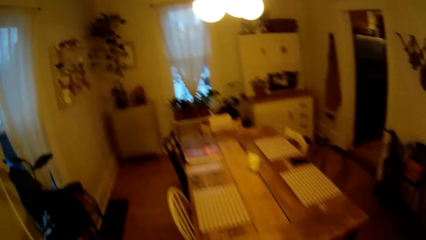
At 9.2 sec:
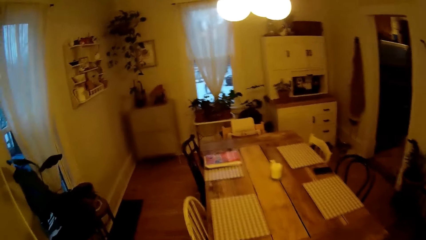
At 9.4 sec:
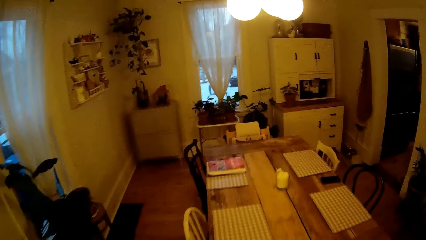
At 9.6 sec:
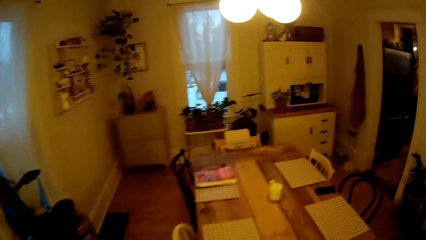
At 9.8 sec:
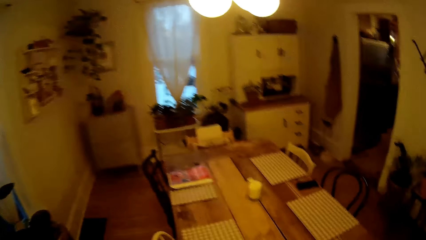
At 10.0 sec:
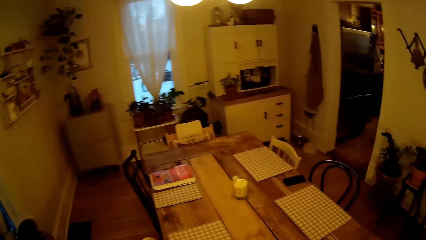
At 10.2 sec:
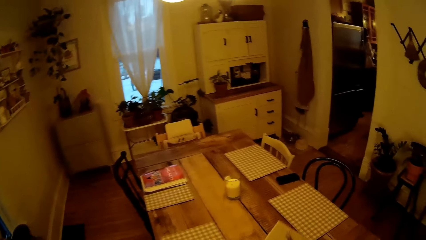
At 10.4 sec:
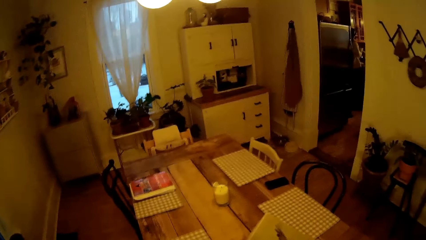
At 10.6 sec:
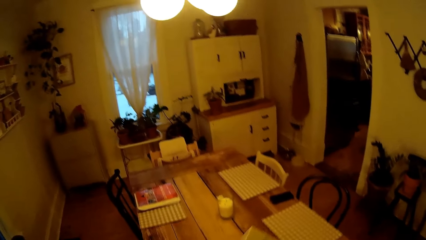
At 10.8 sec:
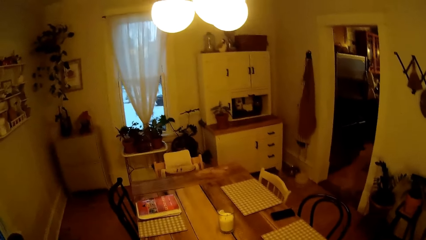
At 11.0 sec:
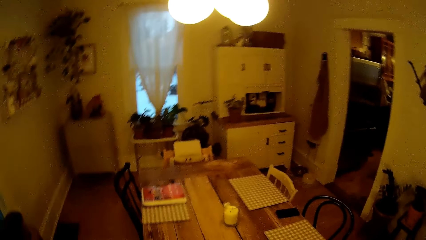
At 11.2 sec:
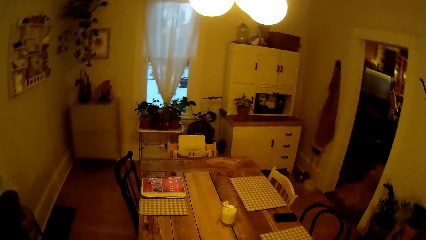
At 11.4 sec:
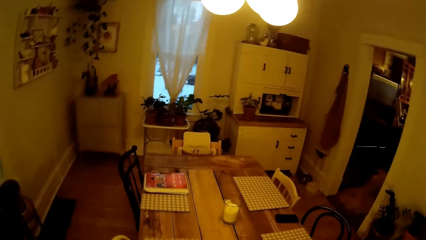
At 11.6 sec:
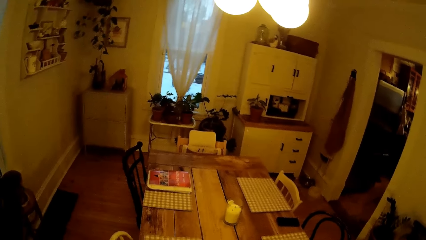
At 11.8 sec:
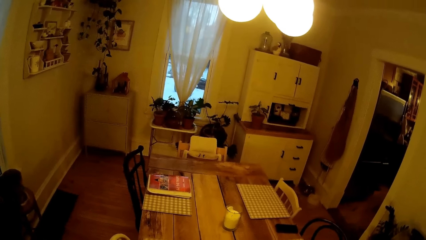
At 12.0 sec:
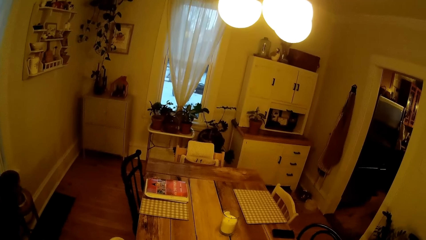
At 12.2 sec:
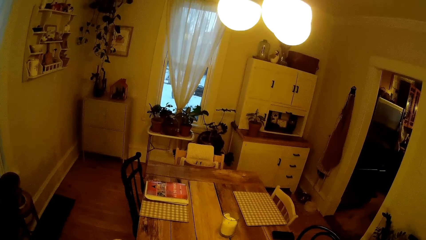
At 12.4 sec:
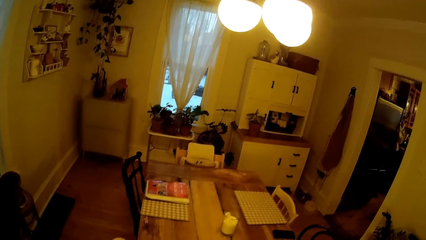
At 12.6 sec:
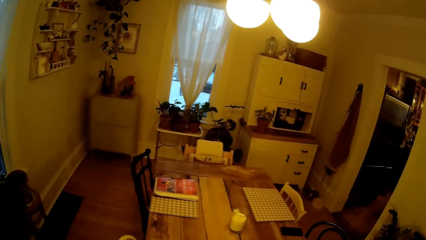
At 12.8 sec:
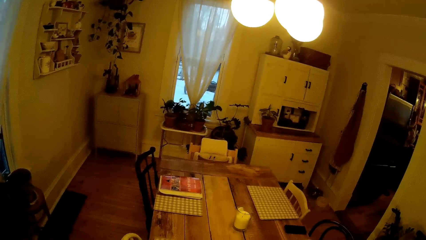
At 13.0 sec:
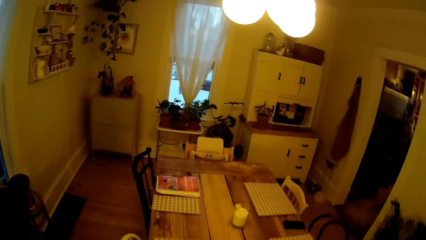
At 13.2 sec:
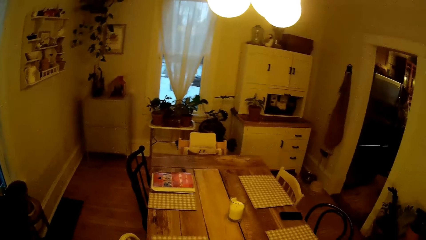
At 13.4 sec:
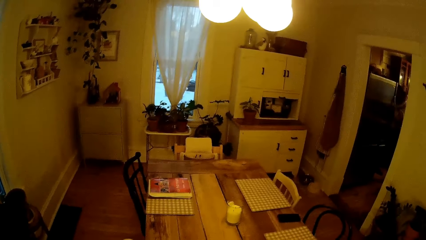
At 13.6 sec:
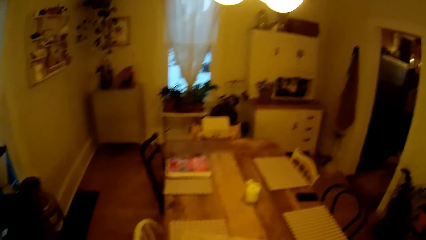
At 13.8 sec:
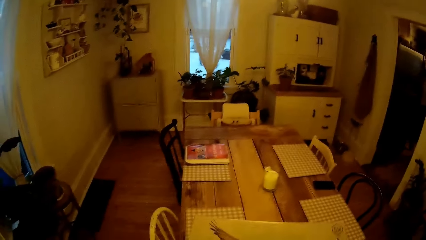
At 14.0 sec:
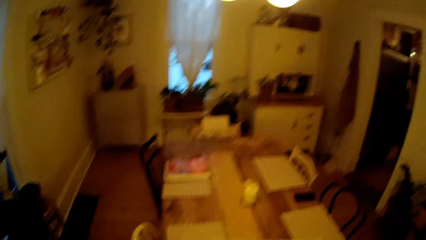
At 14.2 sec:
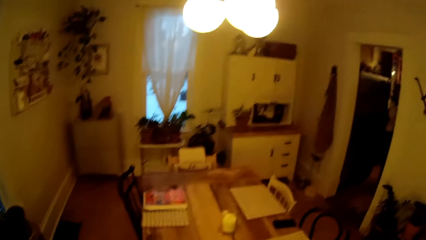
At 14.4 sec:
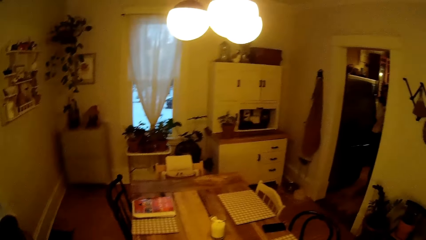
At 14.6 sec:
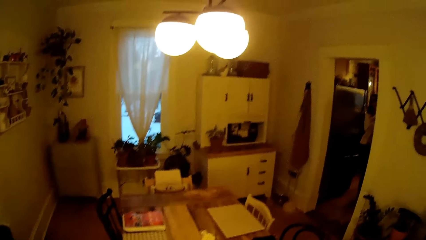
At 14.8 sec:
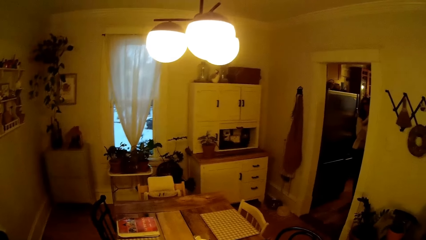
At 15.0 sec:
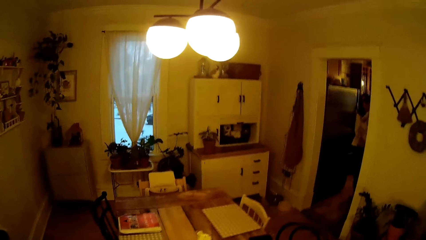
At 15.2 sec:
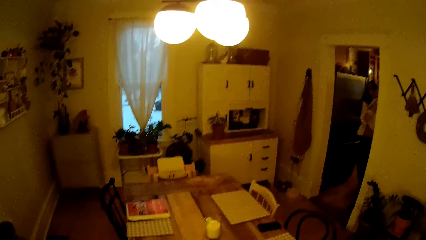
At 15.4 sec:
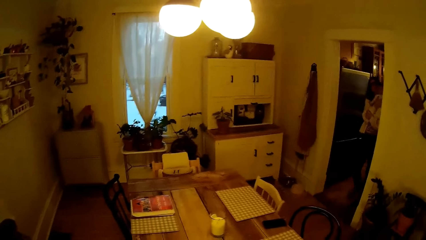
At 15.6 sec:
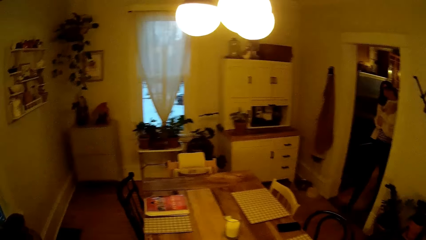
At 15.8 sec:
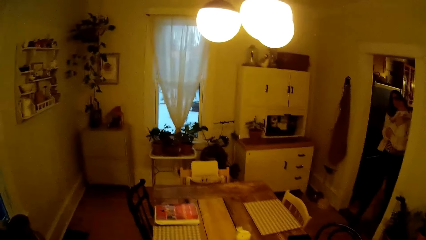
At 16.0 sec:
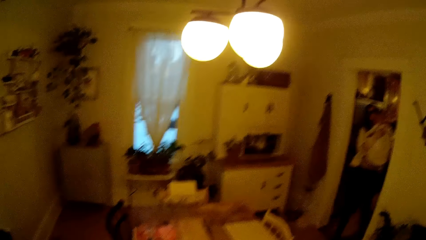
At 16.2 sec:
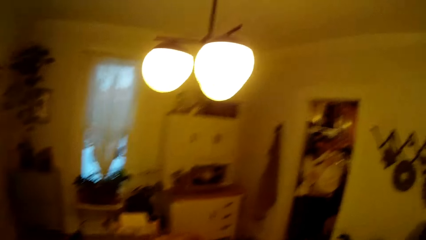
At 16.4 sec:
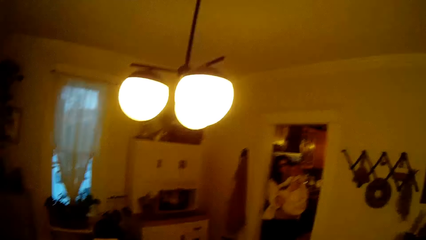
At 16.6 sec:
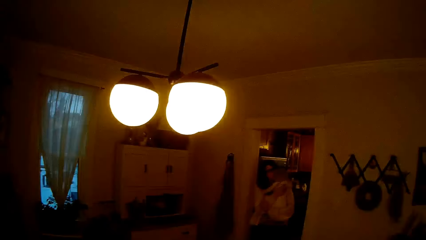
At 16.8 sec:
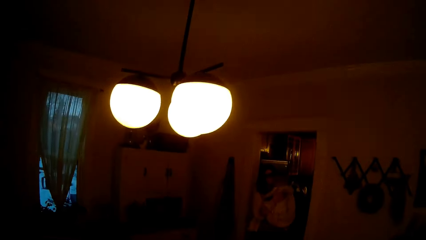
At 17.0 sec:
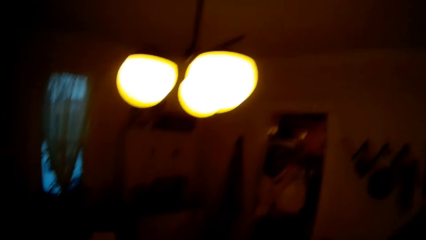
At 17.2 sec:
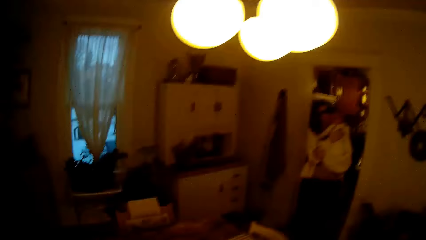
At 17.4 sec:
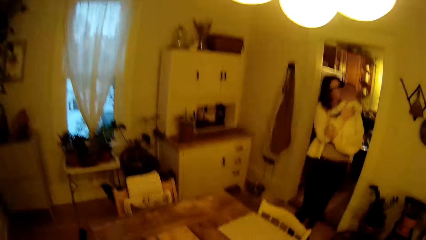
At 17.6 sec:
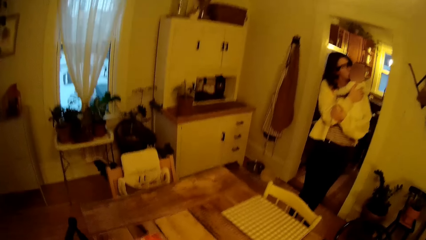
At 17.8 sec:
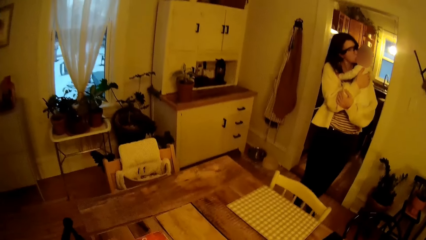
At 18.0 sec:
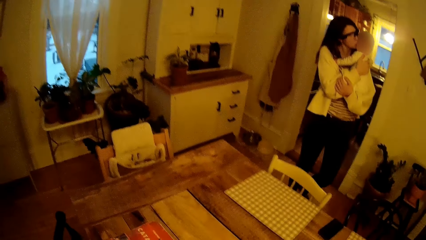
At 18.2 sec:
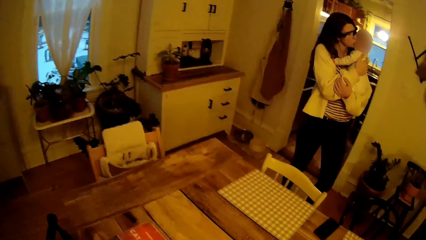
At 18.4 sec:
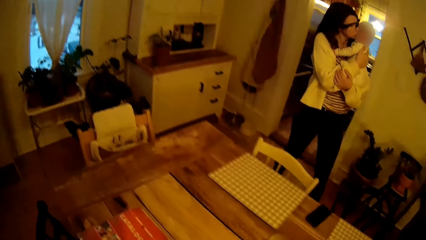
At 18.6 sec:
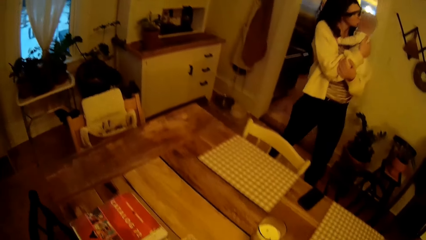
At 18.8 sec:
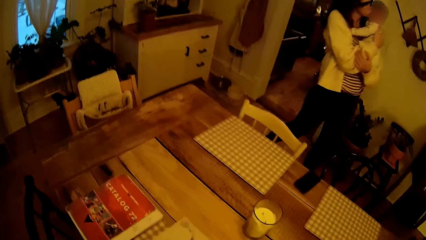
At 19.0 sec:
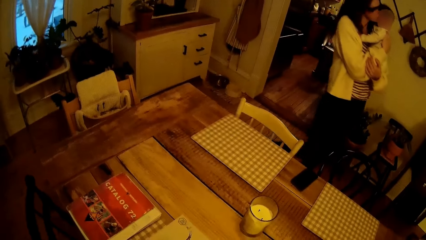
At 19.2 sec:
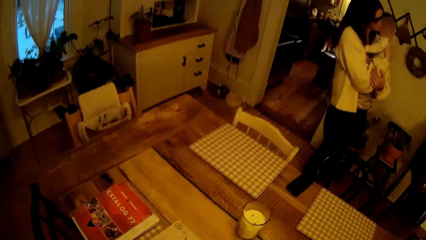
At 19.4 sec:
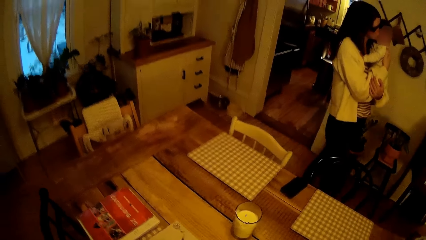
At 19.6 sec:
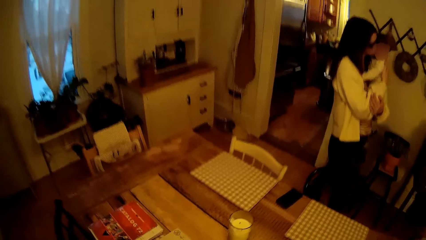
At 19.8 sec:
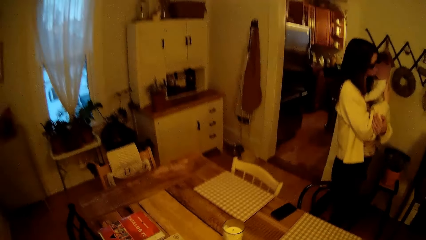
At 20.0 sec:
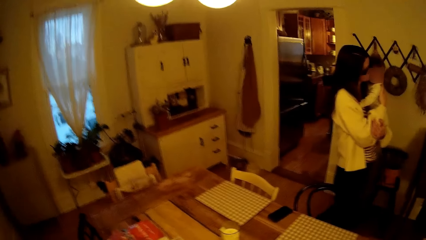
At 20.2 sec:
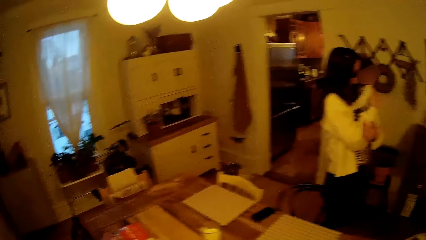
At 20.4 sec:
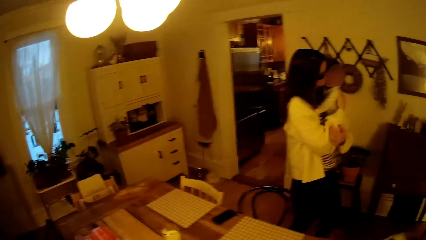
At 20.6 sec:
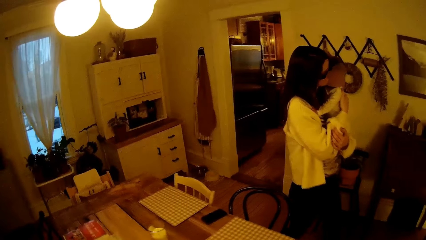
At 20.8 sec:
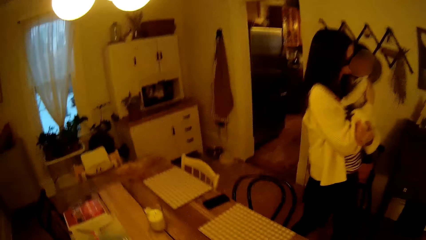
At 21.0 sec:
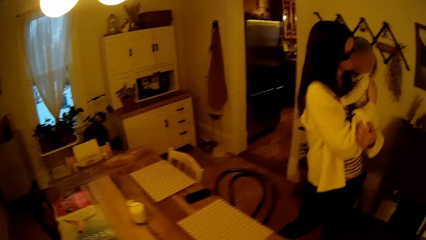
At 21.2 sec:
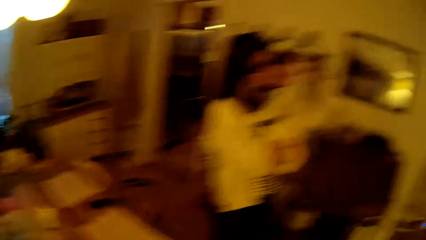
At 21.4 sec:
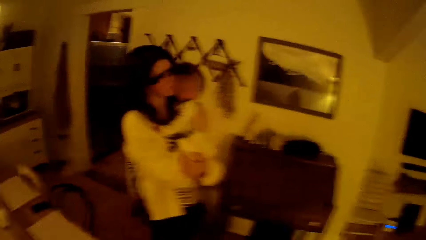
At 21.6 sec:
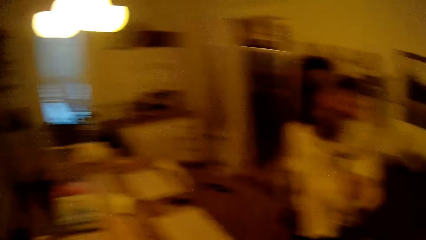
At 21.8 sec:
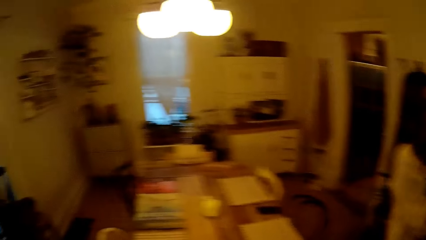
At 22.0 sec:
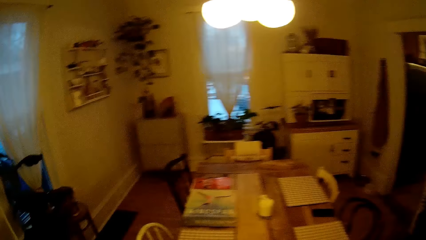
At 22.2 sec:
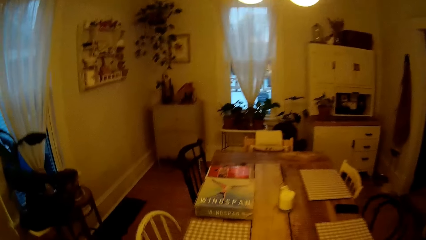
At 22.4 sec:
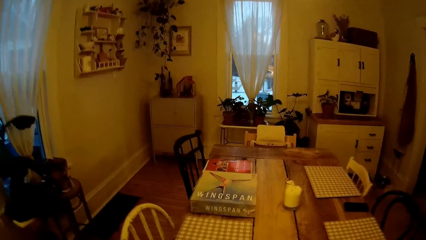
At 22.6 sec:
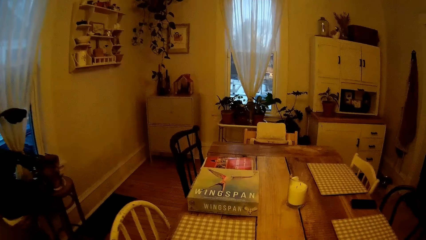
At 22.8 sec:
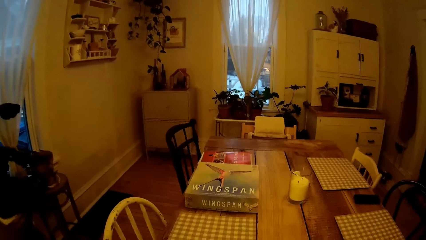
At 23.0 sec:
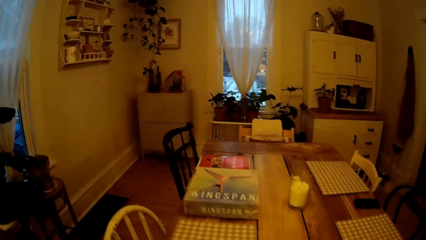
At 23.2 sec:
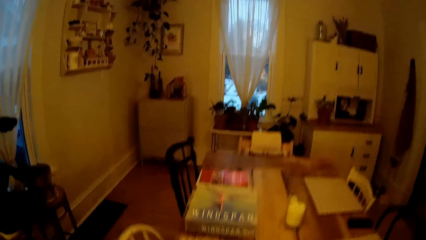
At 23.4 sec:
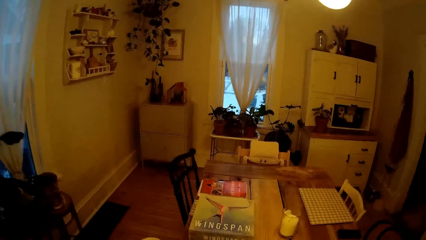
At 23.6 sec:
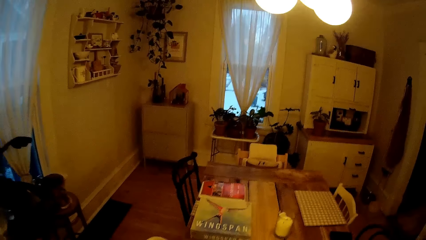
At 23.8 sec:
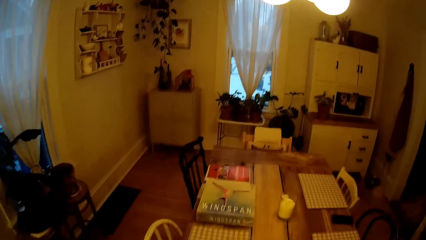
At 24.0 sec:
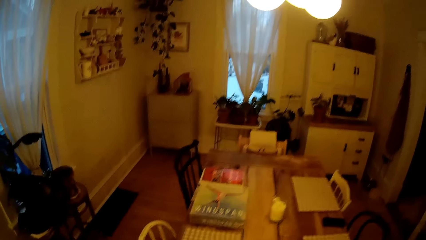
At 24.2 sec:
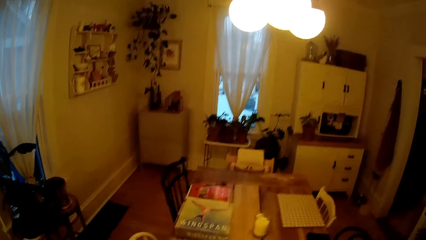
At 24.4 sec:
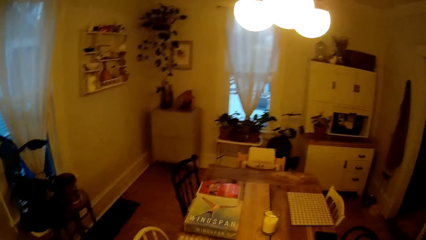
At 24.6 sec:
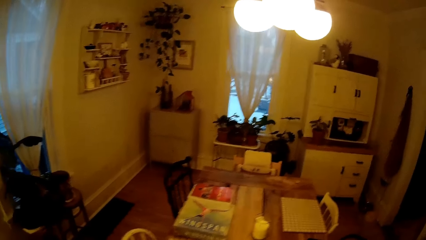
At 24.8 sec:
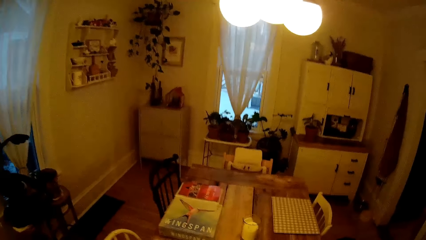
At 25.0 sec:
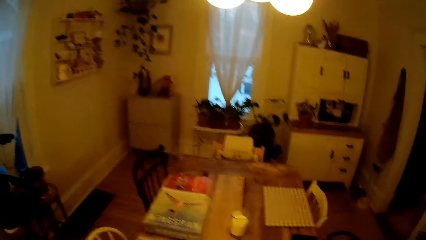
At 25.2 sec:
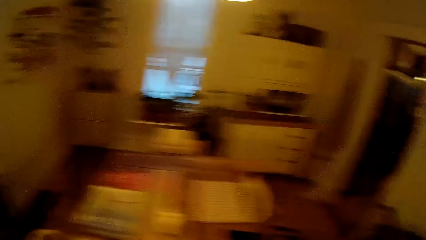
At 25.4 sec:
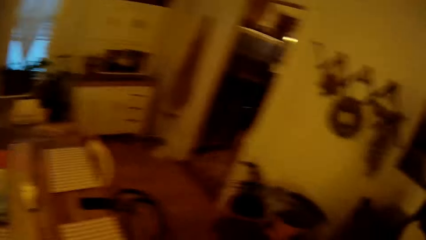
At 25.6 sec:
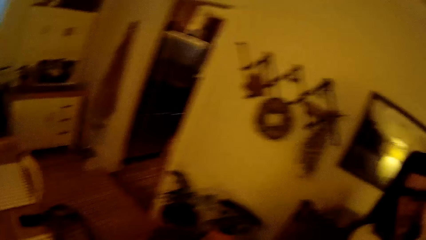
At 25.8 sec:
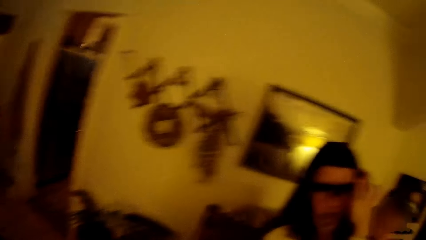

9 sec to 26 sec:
The camera wearer opens the book. They interact with a woman. The woman walks into the sitting room with a baby in her hands. The camera wearer interacts with the woman.
